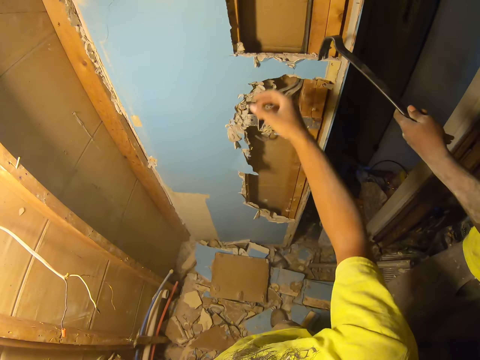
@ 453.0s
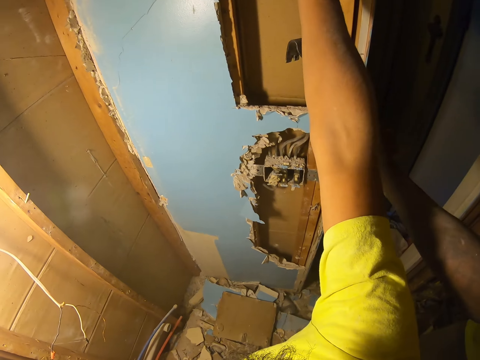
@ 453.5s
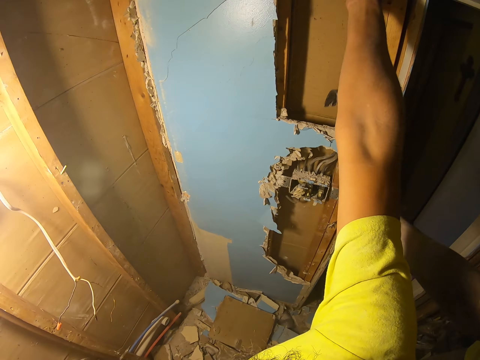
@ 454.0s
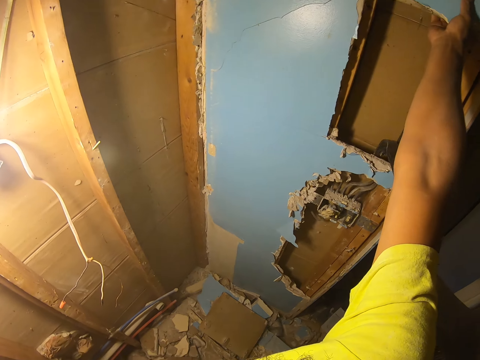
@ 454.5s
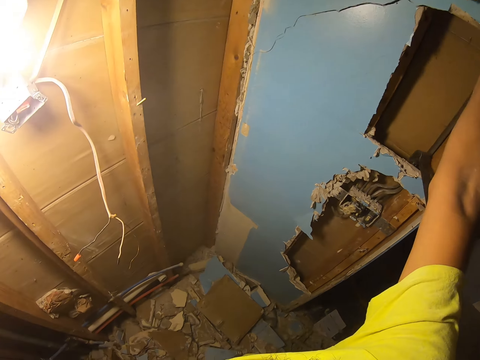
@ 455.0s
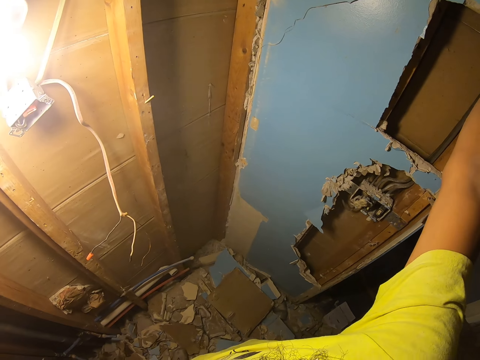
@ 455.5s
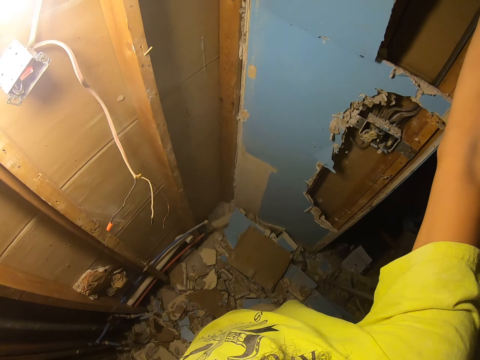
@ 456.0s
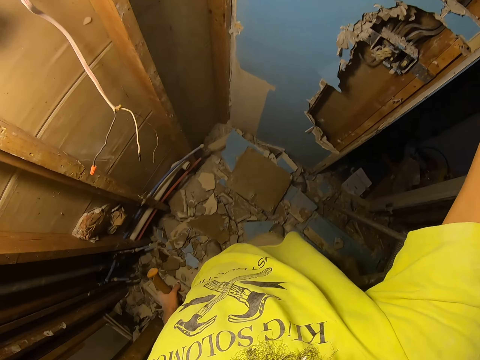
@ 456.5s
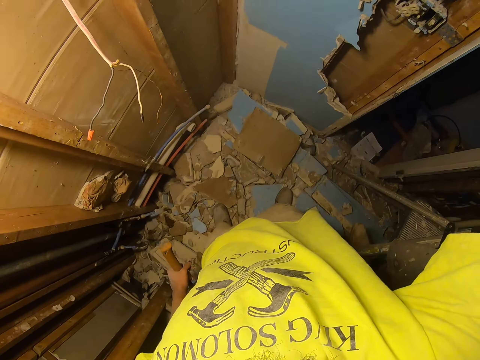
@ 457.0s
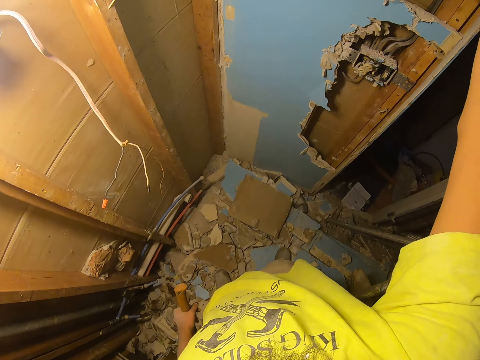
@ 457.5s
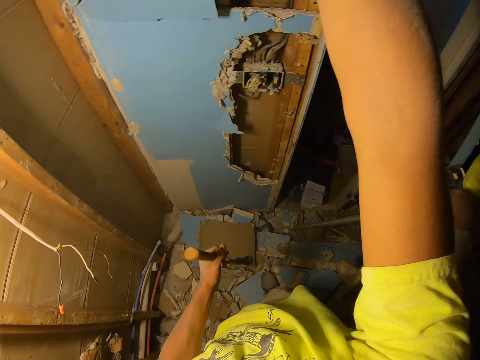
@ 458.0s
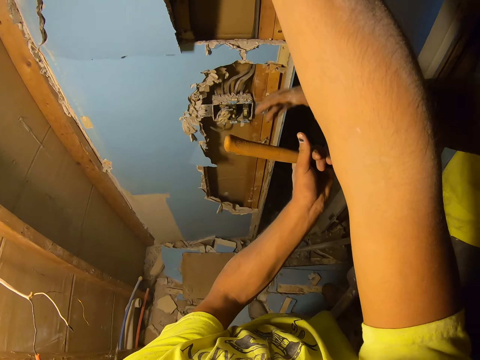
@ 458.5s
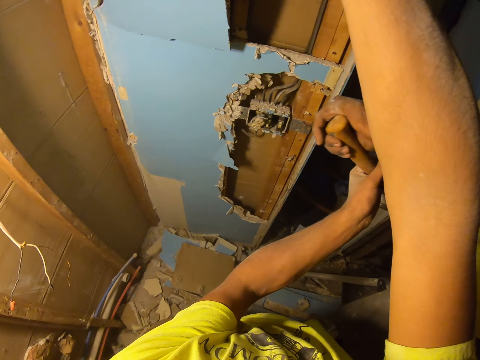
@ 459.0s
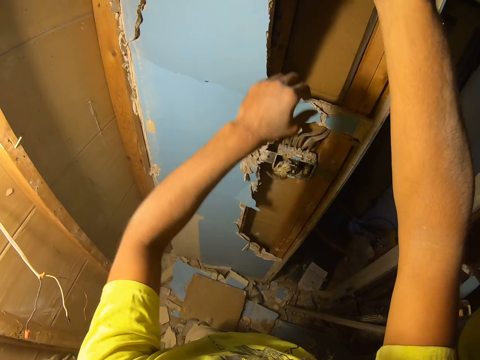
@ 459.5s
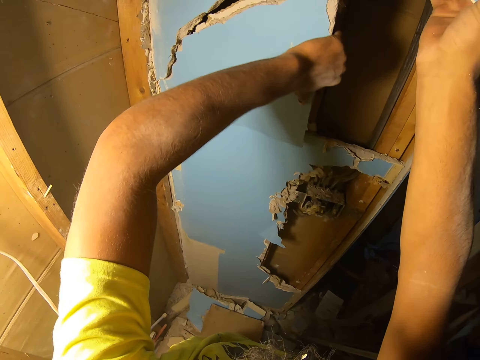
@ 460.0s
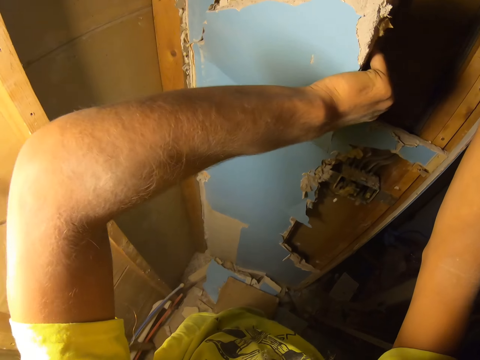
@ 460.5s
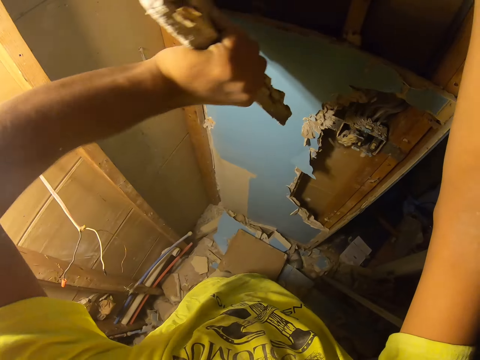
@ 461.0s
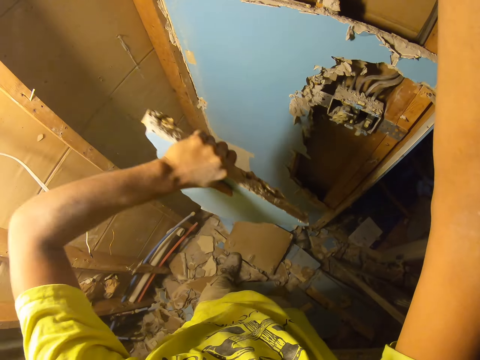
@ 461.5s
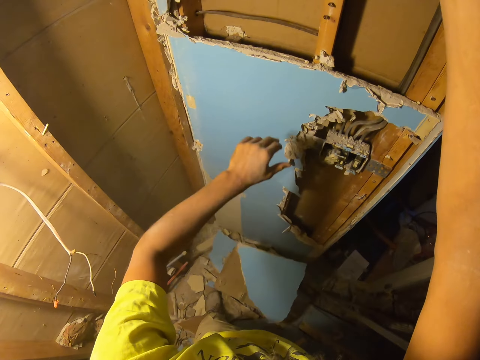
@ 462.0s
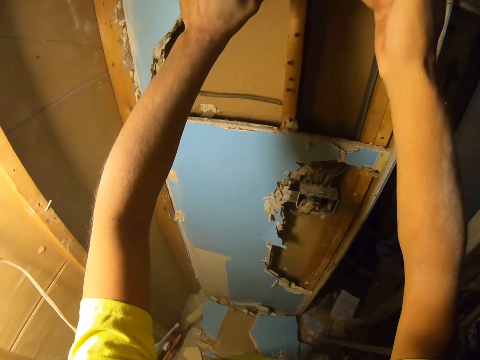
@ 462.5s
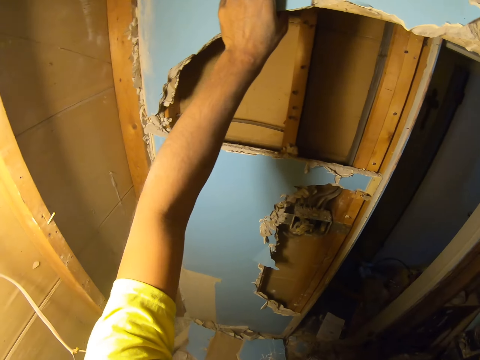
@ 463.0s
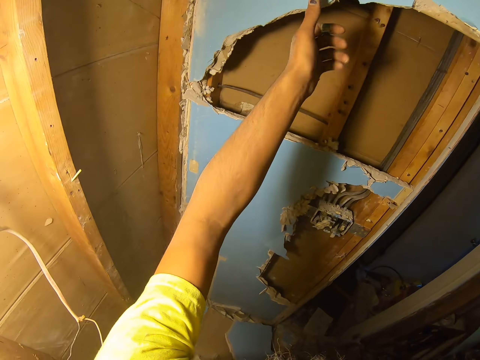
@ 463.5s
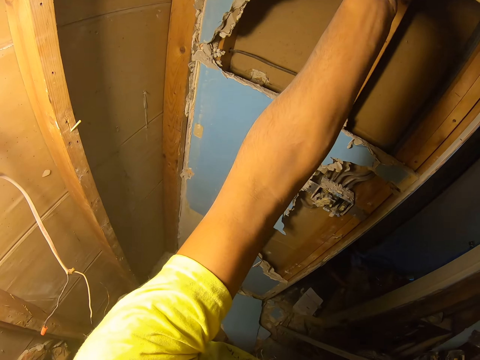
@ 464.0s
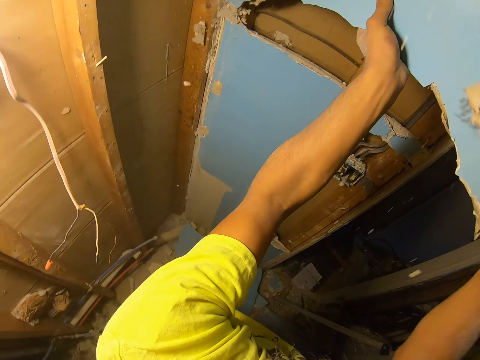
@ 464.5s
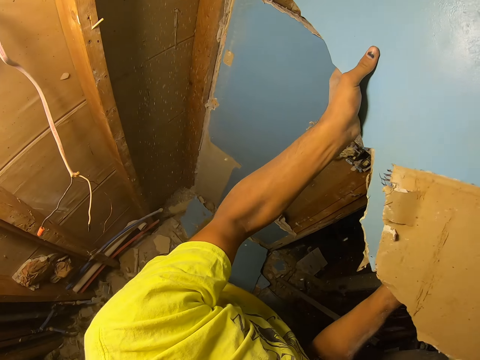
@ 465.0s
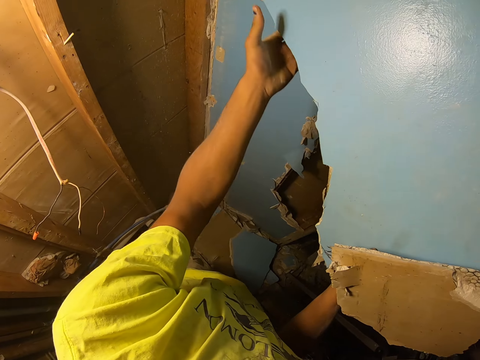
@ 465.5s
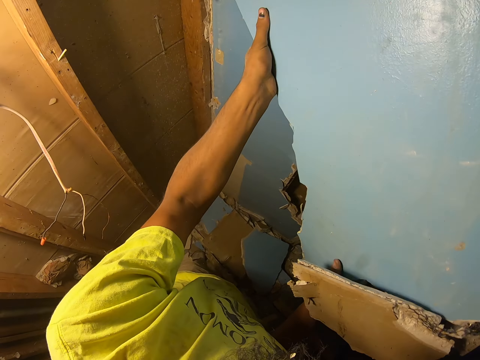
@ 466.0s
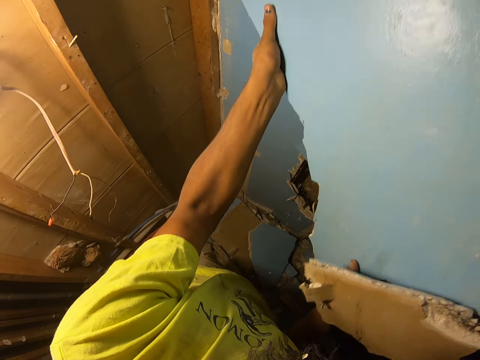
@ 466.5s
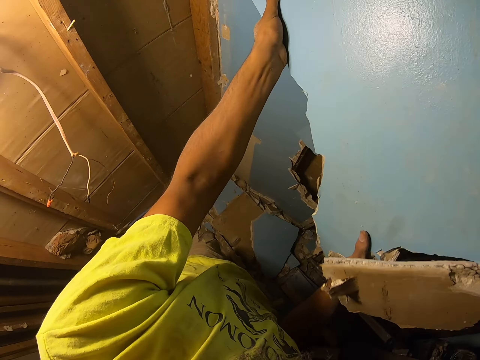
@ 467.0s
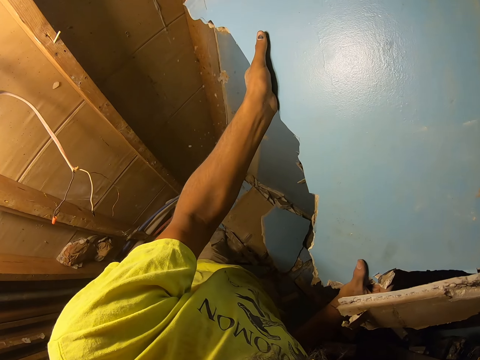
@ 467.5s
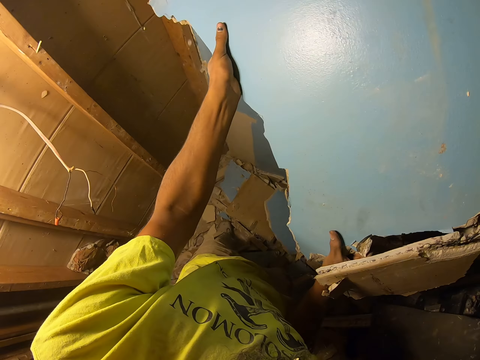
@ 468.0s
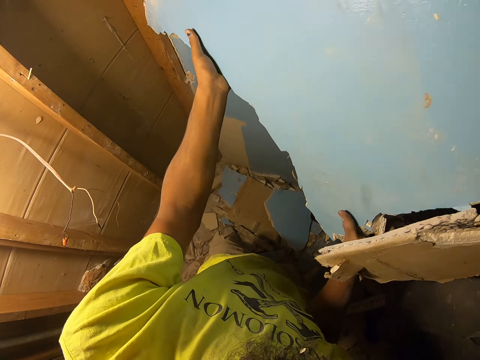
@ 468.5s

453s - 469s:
The camera wearer hands a person the hammer. He removes the pieces of wood with his hand. He pulls the wood using his hands, drops the wood on the floor, and removes a piece of wood.

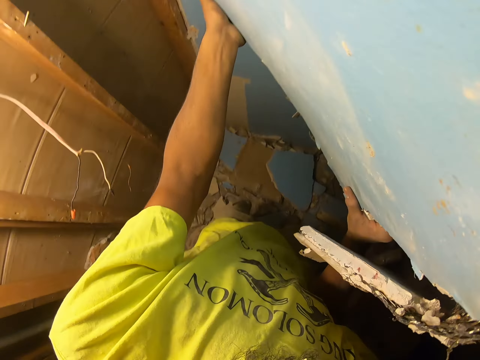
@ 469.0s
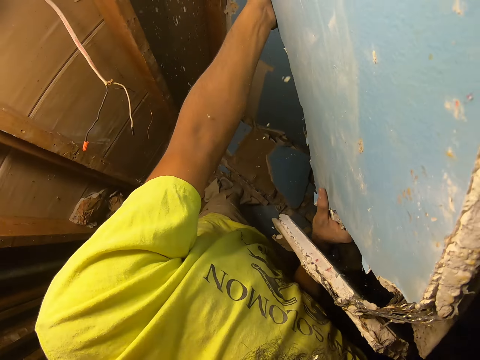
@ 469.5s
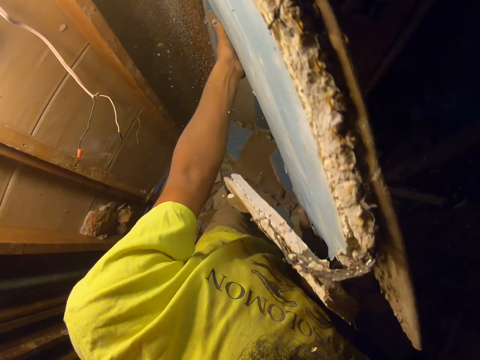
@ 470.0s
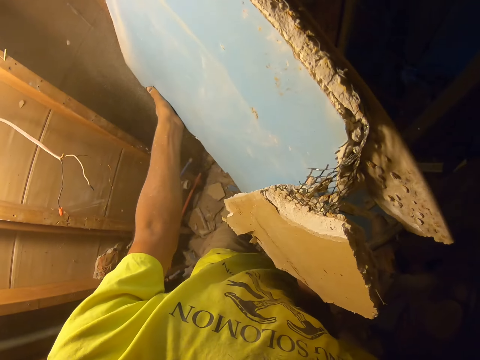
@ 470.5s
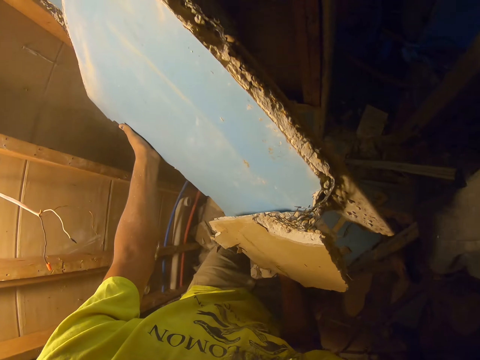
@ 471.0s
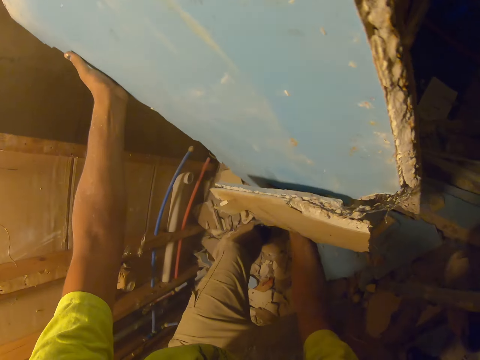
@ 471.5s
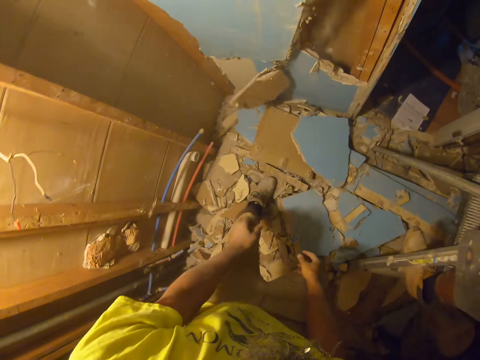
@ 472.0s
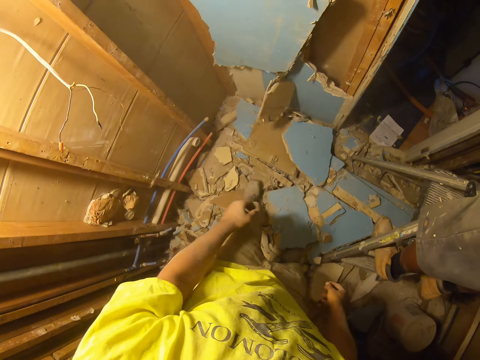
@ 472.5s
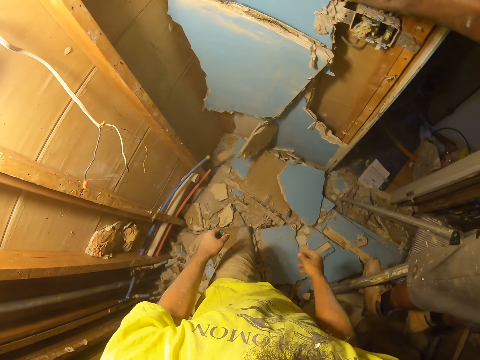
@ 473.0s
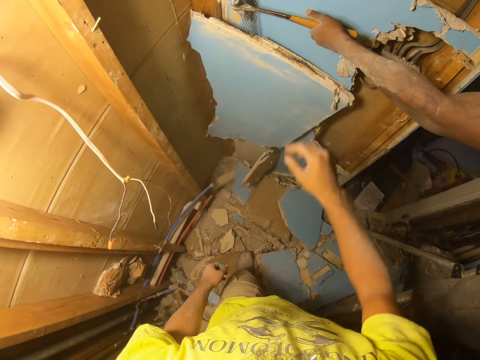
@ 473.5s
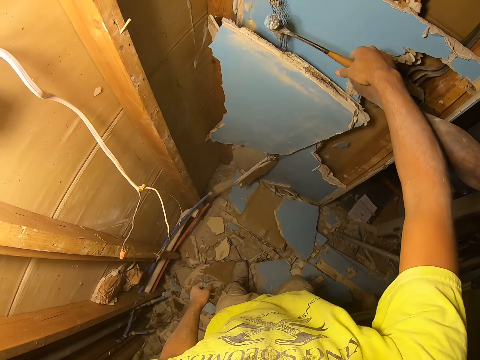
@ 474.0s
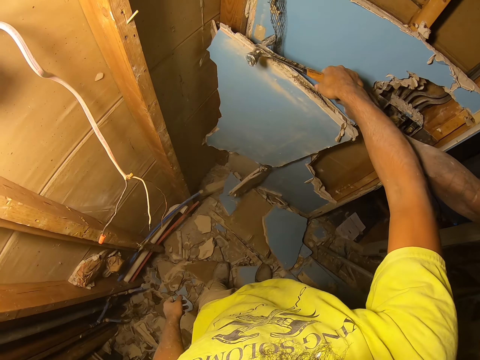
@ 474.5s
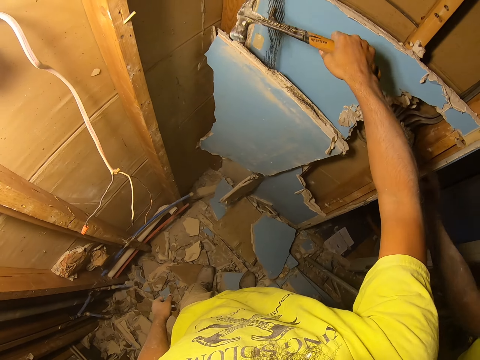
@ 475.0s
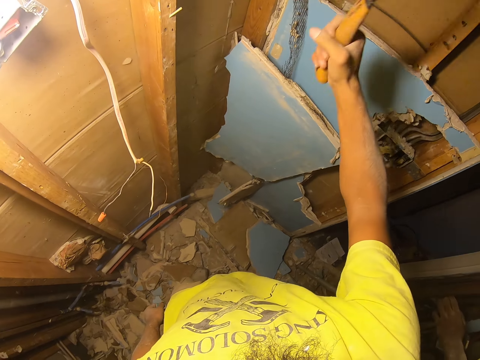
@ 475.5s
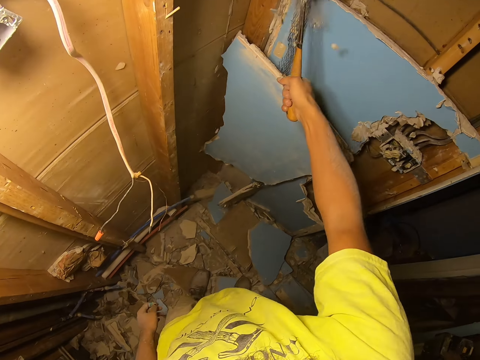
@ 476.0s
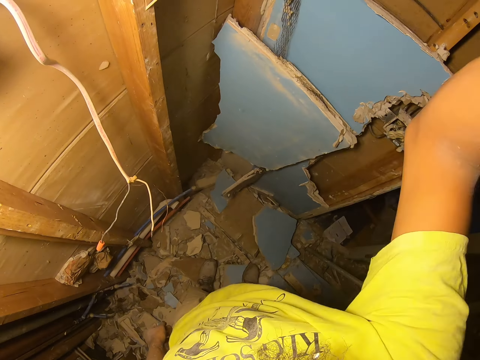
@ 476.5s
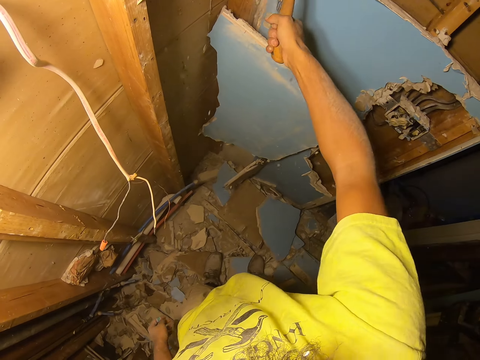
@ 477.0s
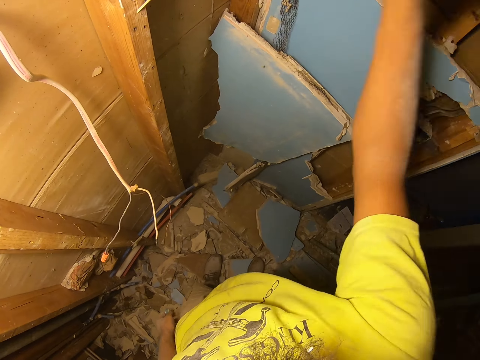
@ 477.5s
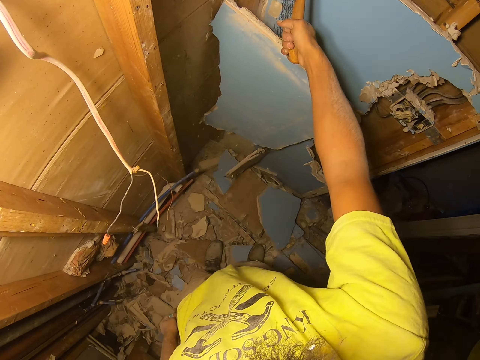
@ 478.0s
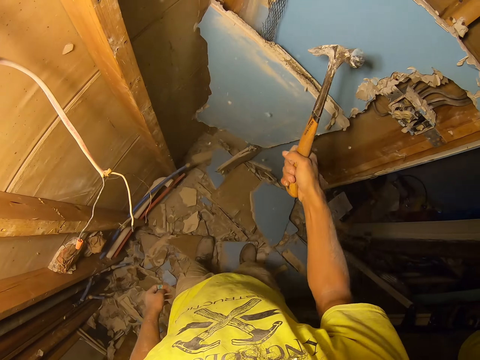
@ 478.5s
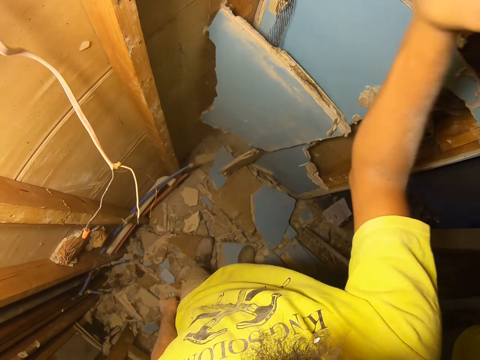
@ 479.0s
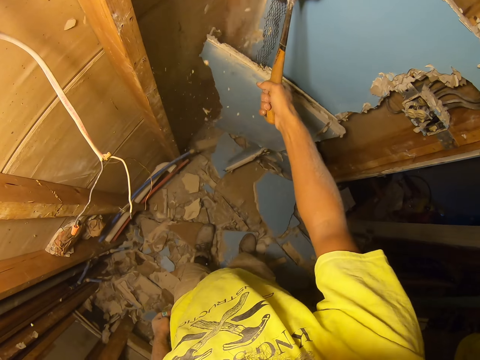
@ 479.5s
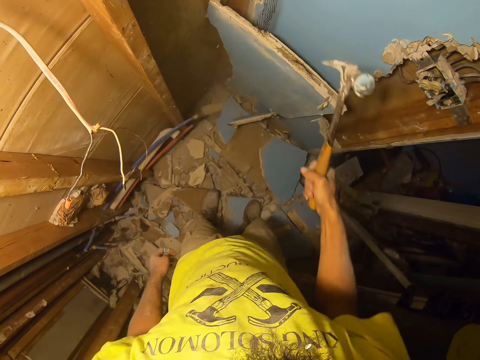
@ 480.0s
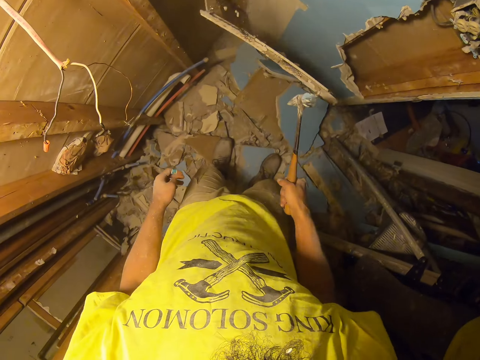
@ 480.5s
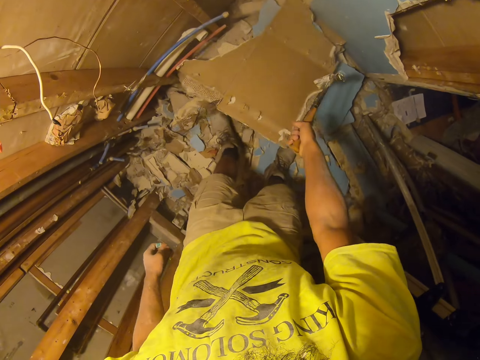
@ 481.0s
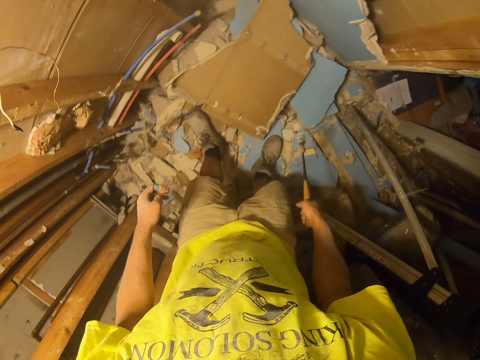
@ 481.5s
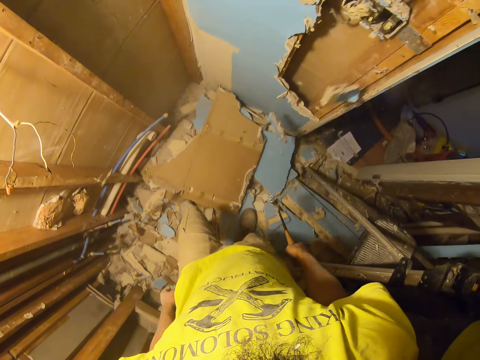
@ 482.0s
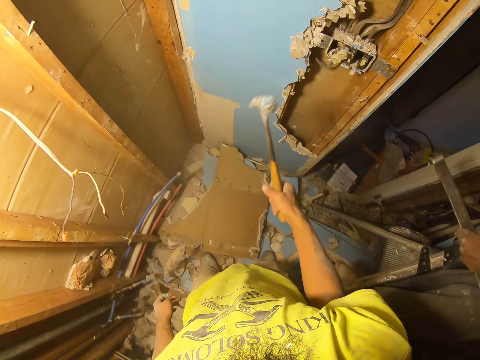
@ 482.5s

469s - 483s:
A person hands the camera wearer the hammer. The camera wearer hits the wooden wall with the hammer.
